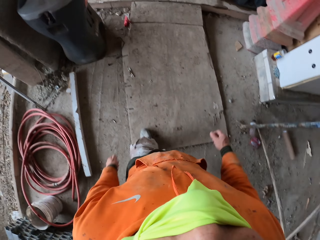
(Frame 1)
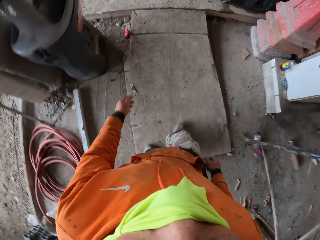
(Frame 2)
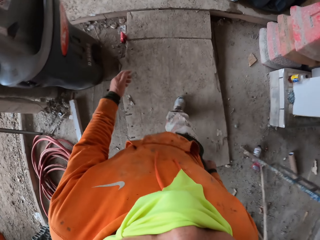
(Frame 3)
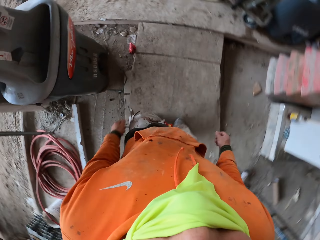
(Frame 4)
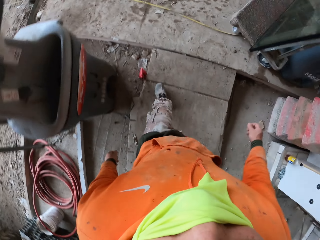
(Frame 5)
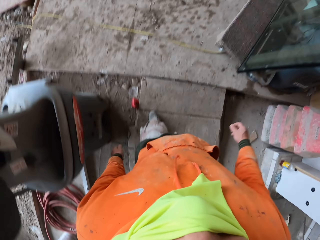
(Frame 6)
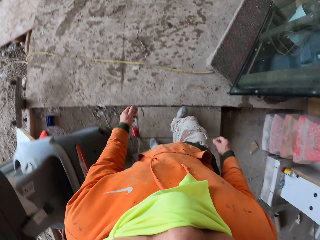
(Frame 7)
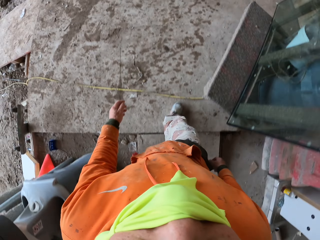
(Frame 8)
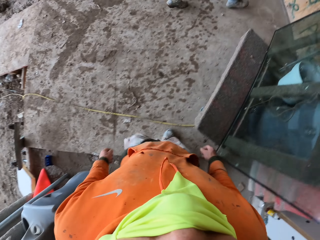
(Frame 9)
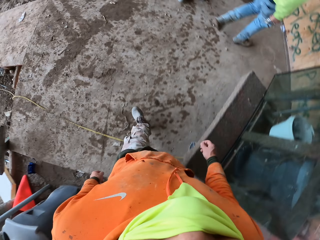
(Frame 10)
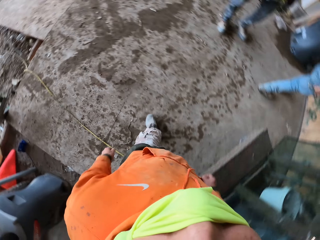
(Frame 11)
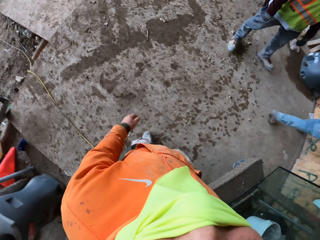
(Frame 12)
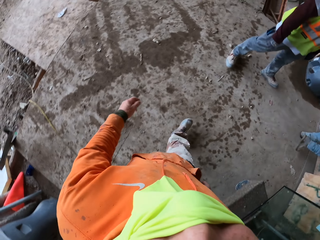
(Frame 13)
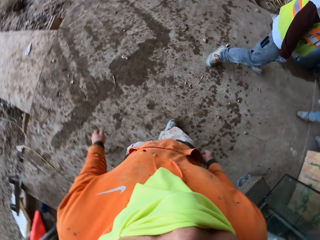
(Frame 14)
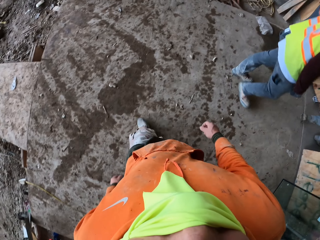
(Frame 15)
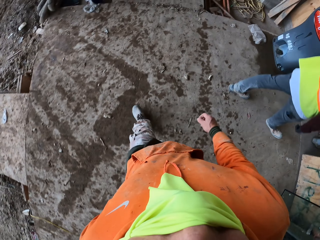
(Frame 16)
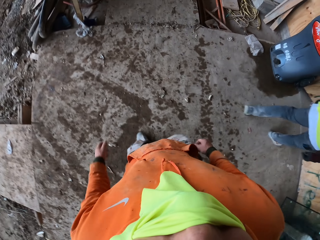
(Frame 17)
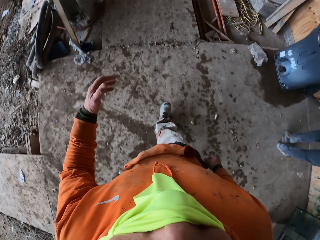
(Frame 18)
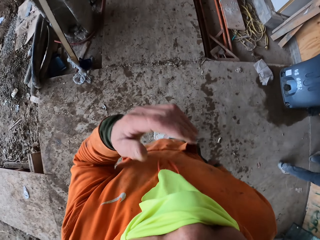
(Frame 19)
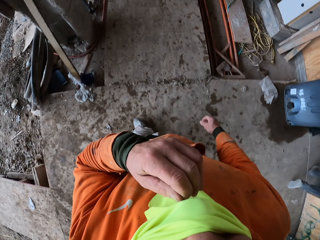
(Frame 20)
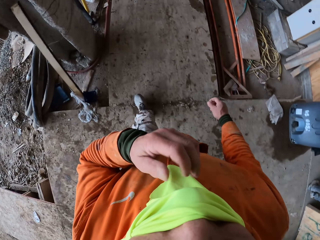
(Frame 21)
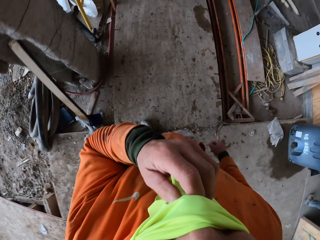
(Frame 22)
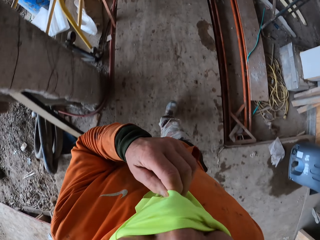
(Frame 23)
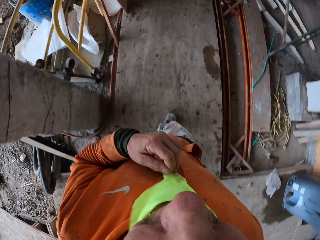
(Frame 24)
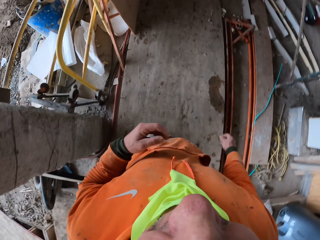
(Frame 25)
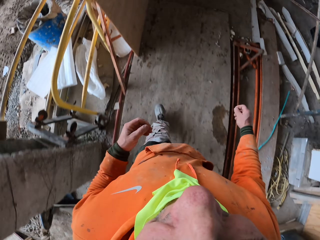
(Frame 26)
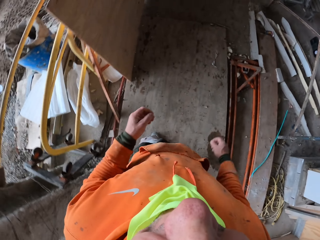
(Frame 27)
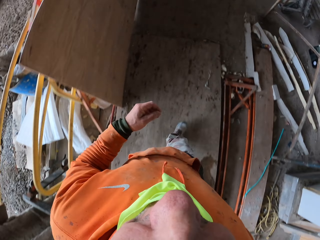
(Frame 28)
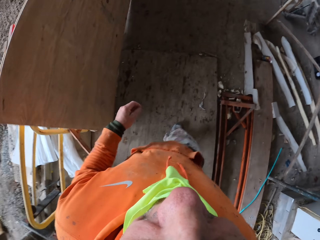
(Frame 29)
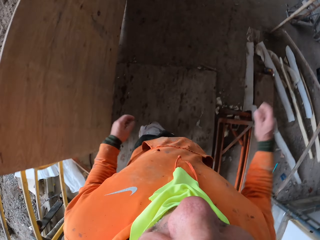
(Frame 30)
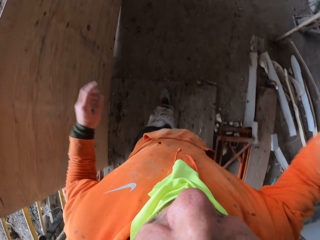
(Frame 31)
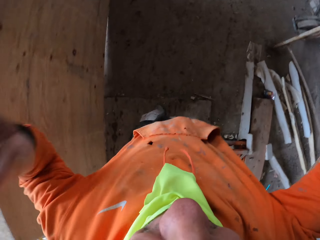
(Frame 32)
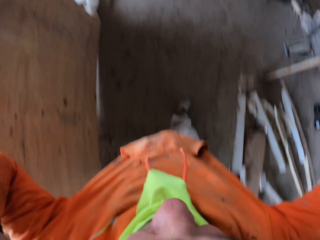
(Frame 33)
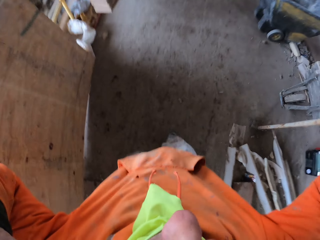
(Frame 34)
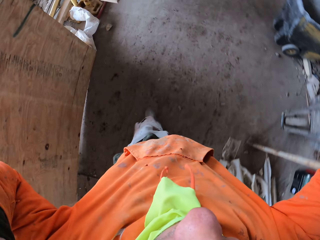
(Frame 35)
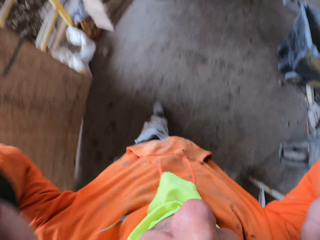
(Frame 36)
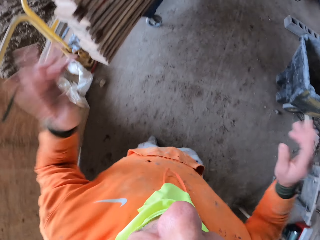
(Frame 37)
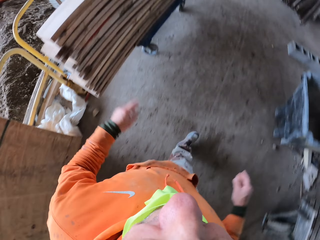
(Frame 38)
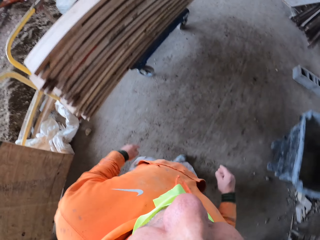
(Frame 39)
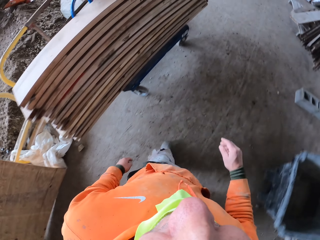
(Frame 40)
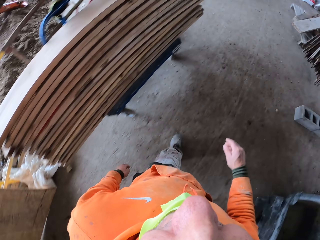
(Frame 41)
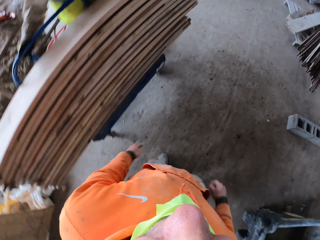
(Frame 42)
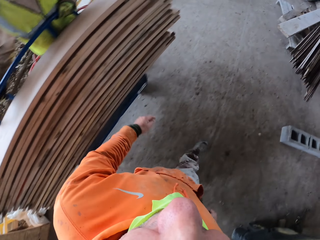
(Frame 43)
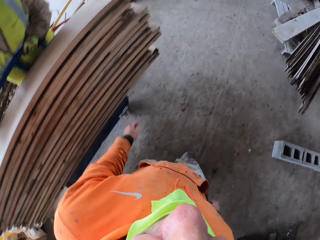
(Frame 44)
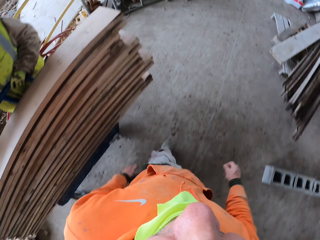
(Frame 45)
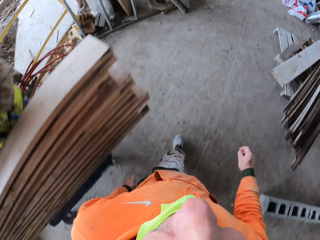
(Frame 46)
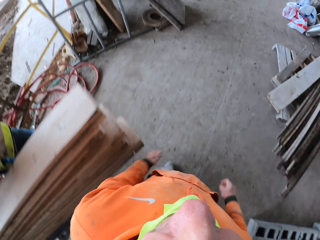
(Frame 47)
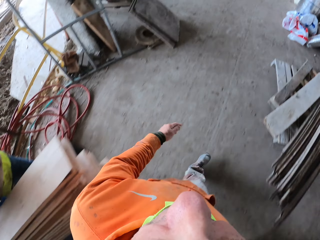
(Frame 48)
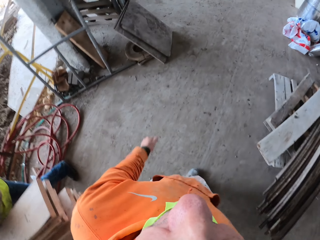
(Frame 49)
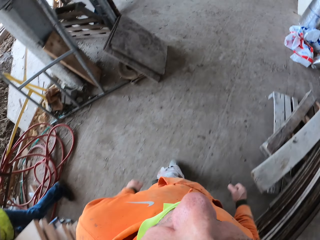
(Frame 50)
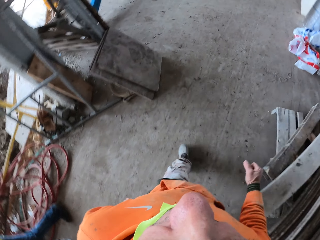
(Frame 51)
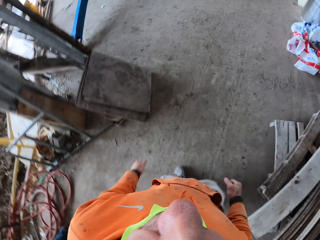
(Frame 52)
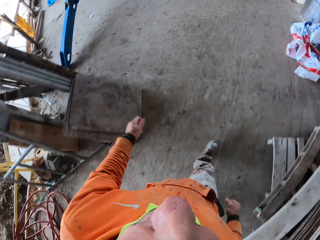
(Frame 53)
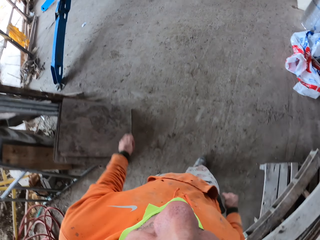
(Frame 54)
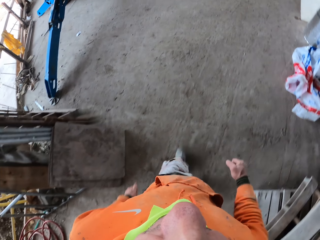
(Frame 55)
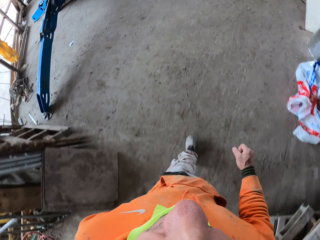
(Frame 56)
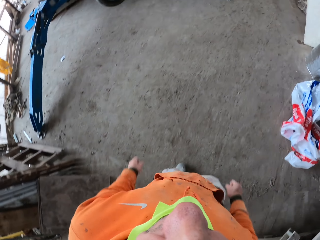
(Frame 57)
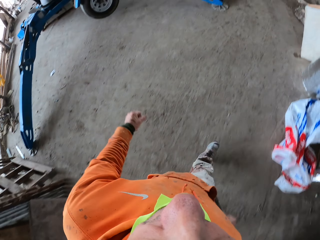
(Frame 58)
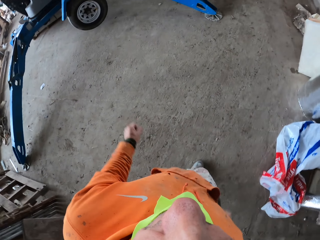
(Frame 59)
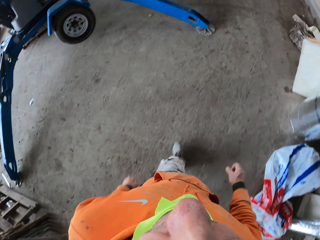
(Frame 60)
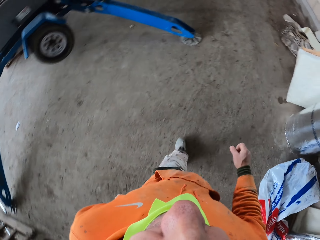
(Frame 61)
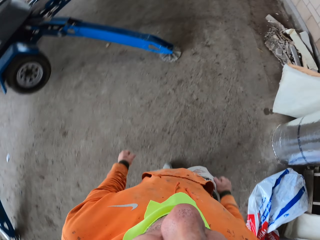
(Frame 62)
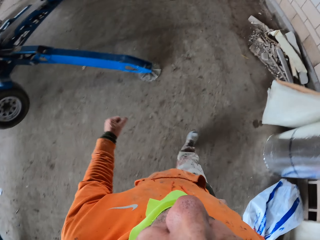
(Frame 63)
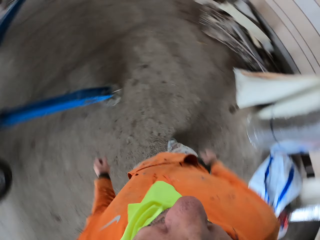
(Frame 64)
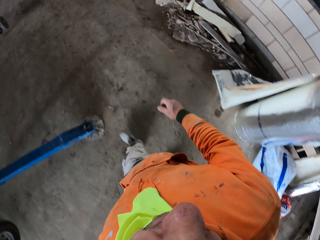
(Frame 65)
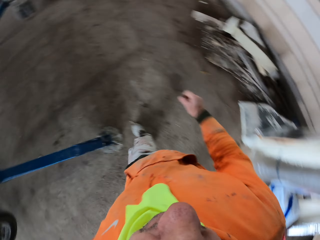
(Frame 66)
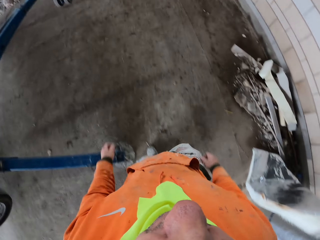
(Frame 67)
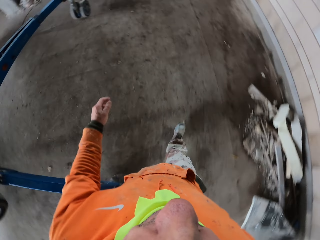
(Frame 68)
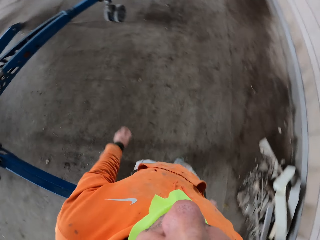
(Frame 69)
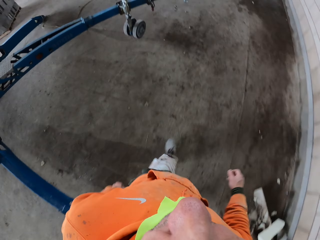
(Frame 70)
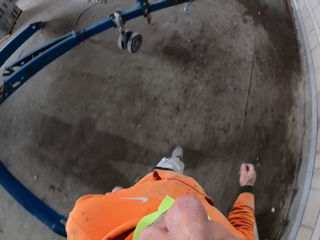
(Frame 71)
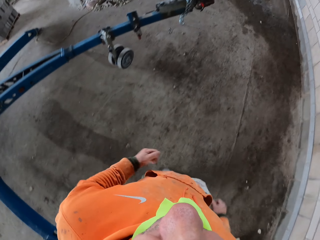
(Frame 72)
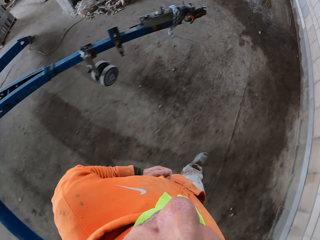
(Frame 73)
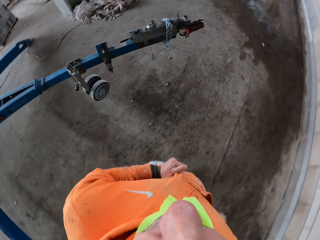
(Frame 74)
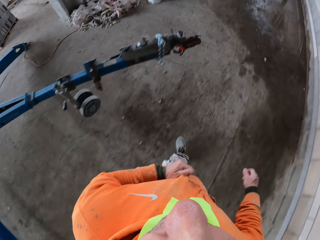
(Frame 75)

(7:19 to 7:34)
A man and another man walk at the construction site. The camera wearer lowers the scarf. He touches his cloth. He fixes the camera. He touches the camera. The first man holds a trolley. The camera wearer adjusts the pullover.

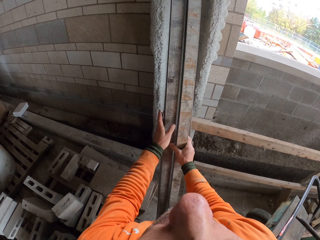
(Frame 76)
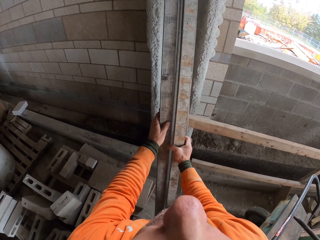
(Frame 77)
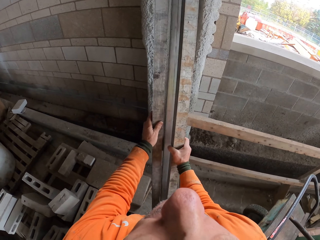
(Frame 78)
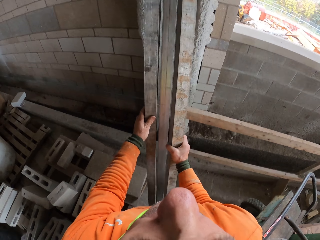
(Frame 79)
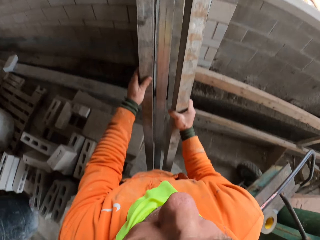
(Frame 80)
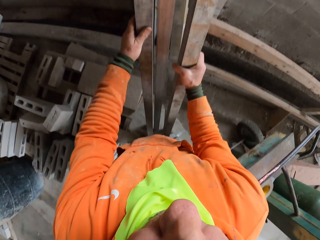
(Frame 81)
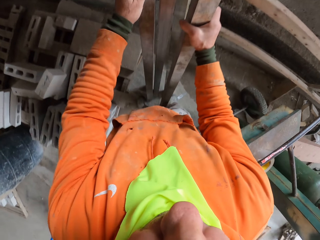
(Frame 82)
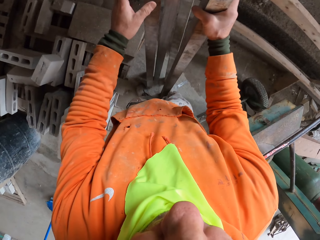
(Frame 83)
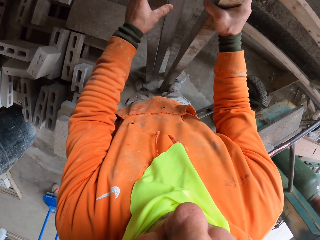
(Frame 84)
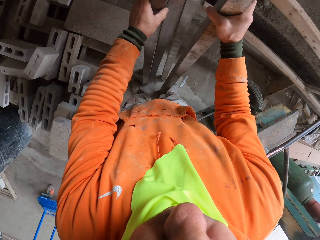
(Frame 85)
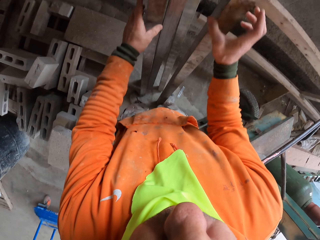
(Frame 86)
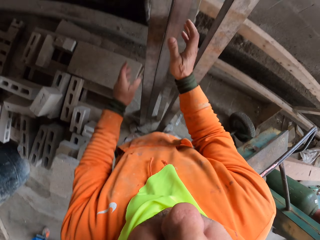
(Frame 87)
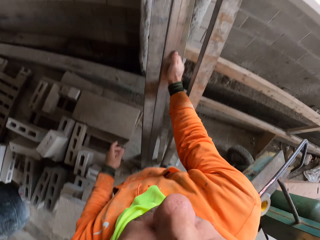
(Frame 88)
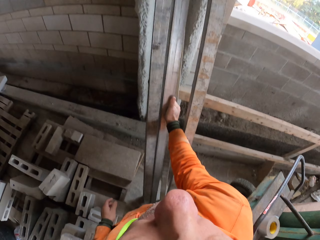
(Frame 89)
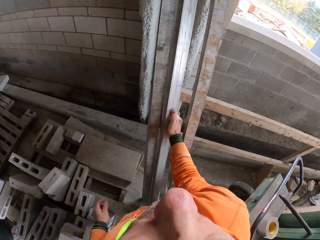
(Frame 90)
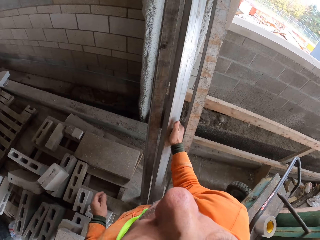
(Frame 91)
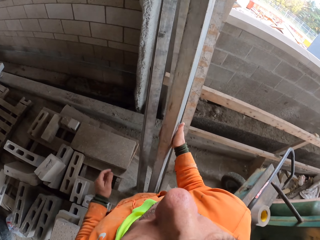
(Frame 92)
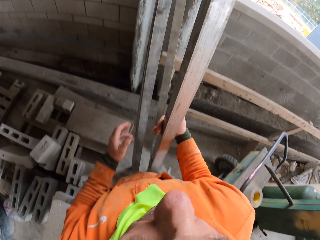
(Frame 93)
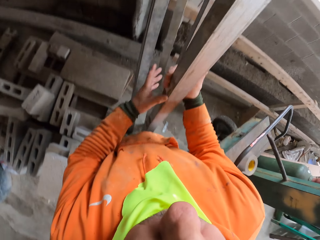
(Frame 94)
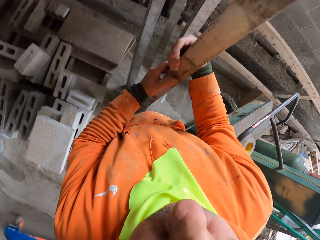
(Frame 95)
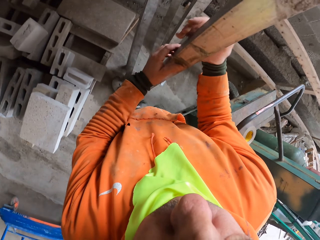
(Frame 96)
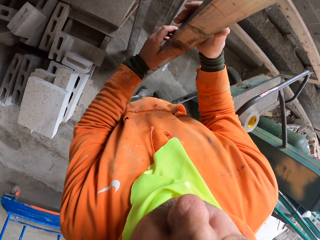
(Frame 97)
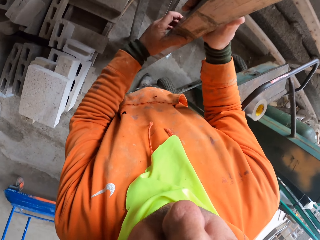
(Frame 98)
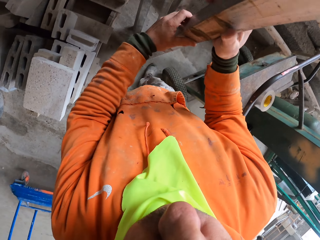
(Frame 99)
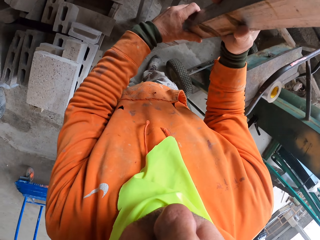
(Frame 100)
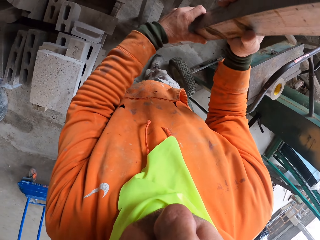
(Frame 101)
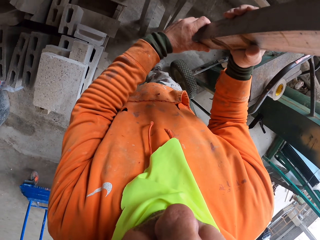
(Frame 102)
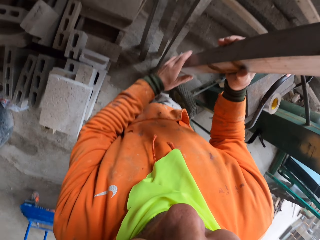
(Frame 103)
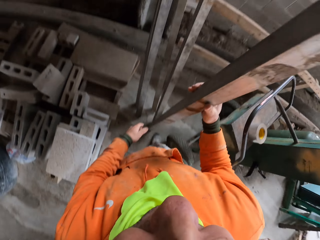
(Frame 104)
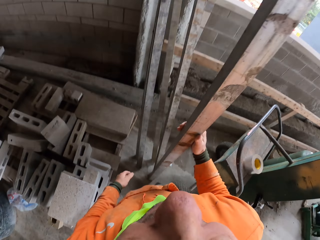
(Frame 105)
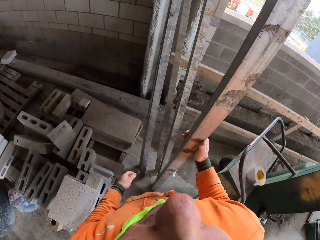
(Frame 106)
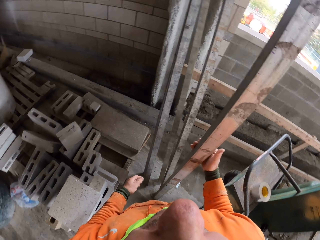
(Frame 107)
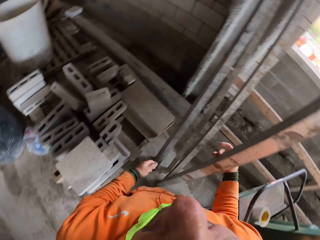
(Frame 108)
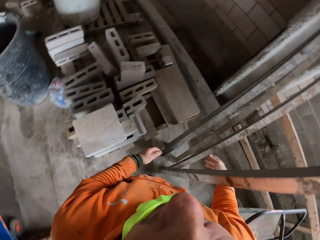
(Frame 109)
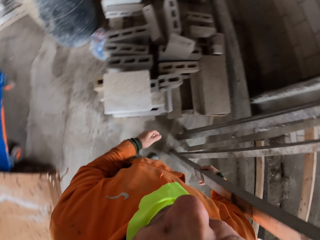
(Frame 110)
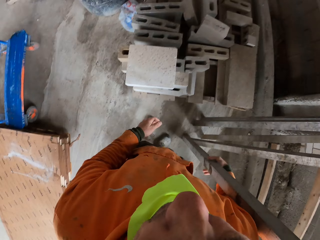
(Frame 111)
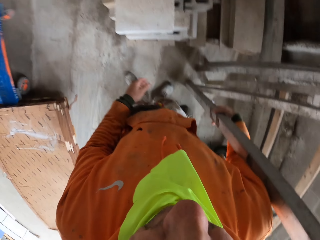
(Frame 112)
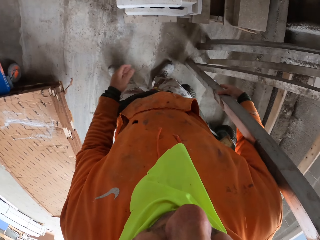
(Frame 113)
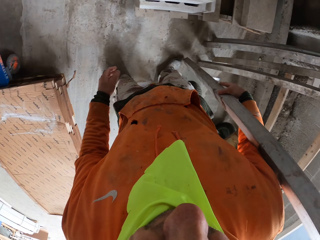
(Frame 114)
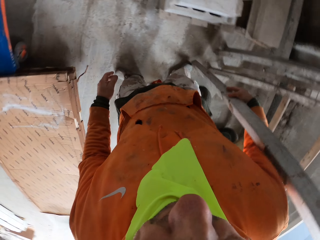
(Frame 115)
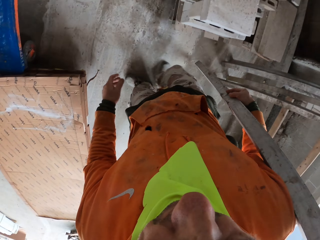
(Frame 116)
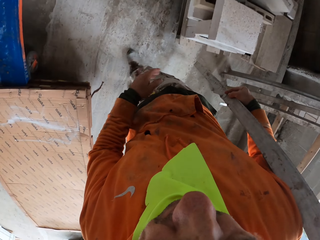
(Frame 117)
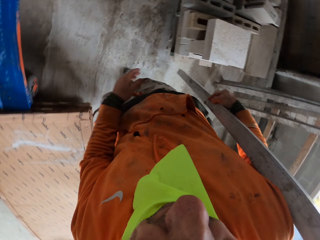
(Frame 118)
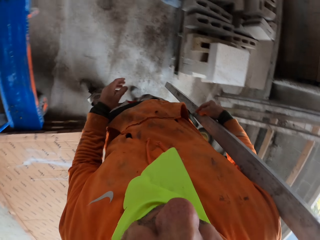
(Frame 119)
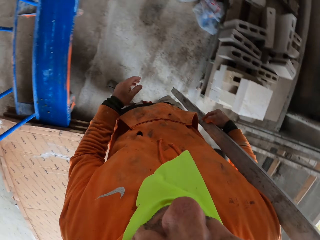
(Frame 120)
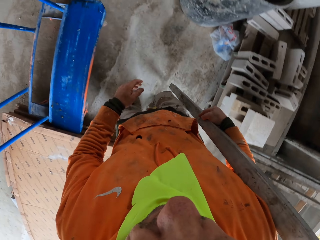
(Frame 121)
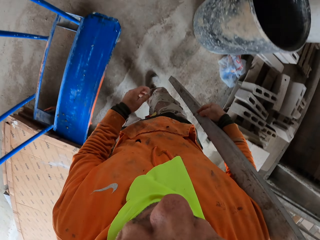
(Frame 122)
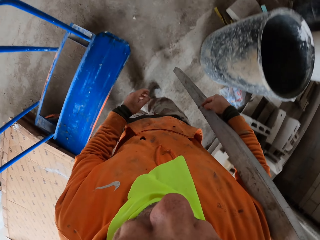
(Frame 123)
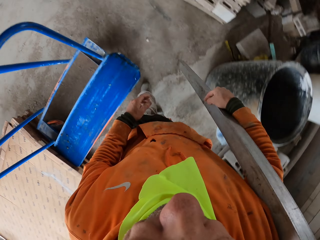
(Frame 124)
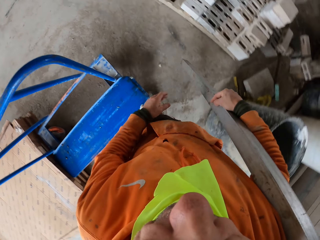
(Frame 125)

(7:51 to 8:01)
The camera wearer moves the wood. They pick up the wood. They rotate the wood. They stare at the wood. They lift the iron bar. They carry the wood. They walk at the construction site.
